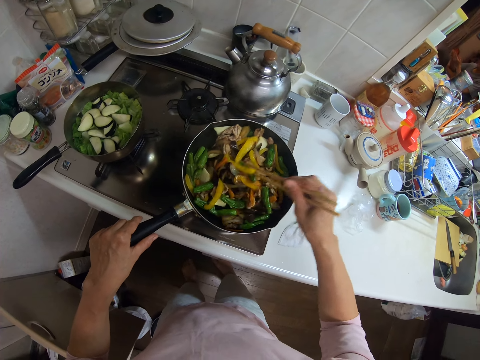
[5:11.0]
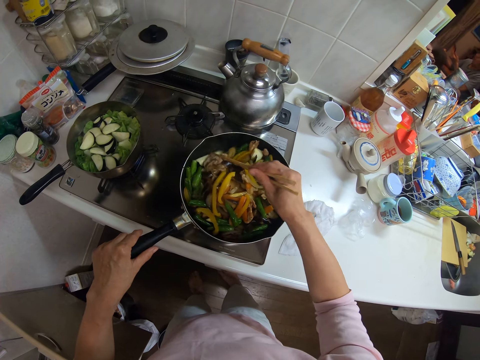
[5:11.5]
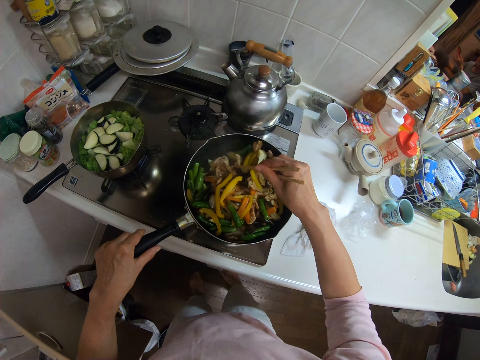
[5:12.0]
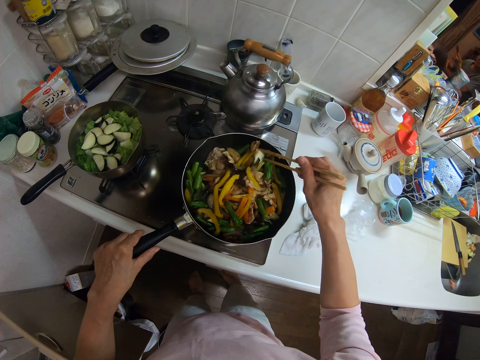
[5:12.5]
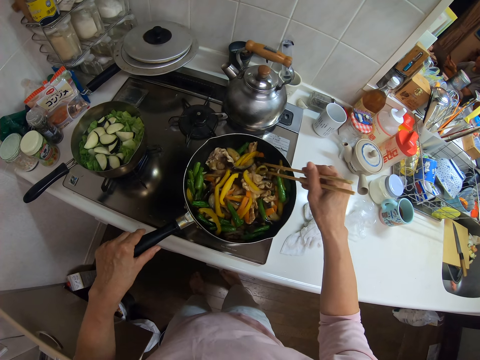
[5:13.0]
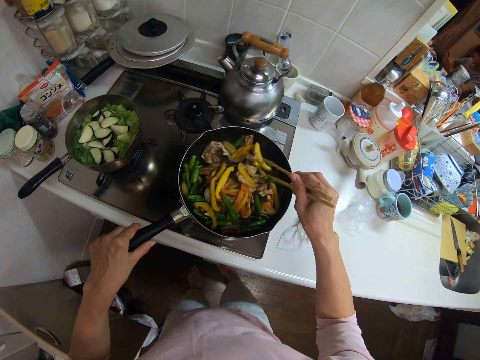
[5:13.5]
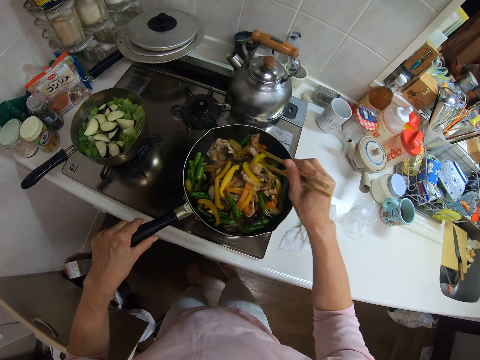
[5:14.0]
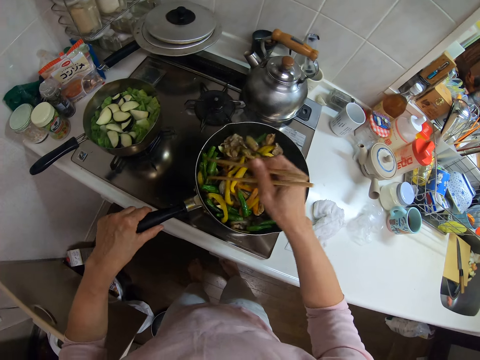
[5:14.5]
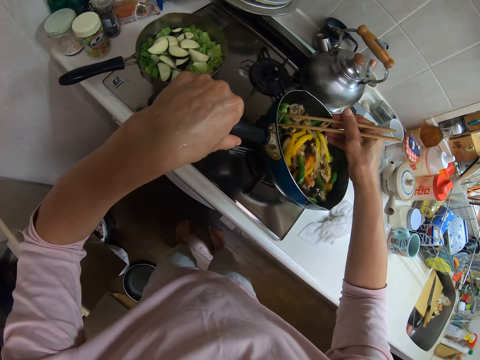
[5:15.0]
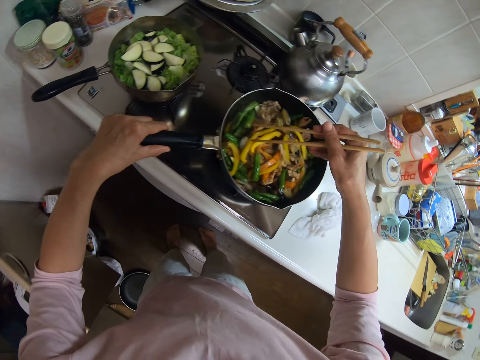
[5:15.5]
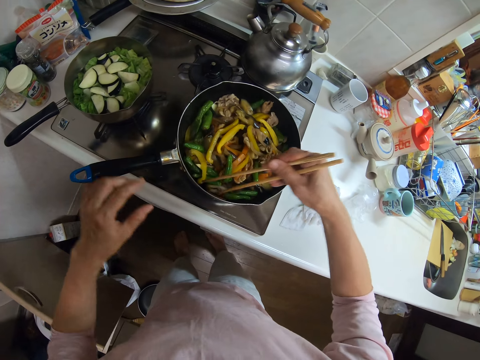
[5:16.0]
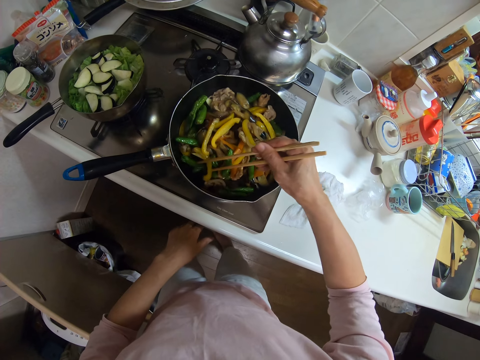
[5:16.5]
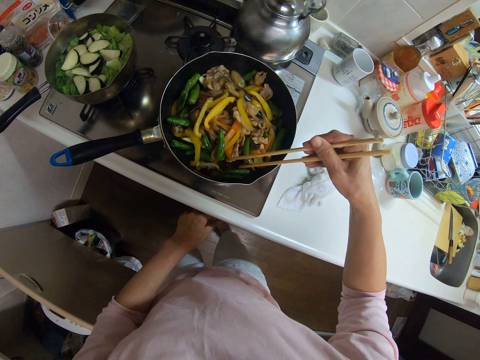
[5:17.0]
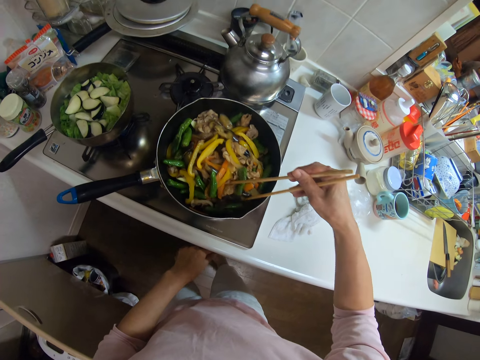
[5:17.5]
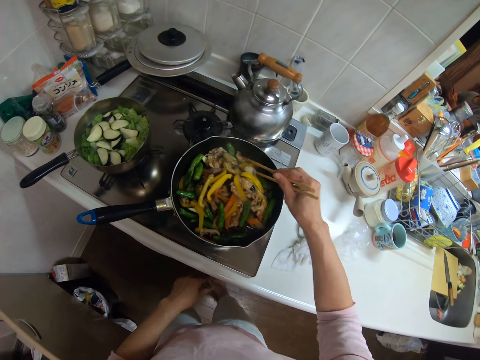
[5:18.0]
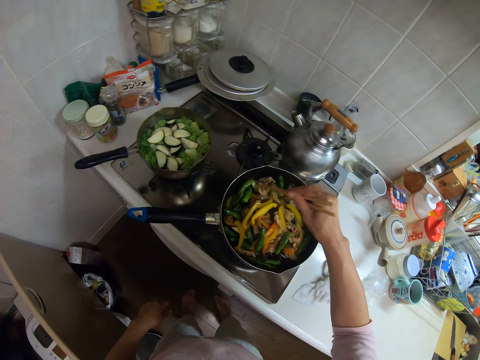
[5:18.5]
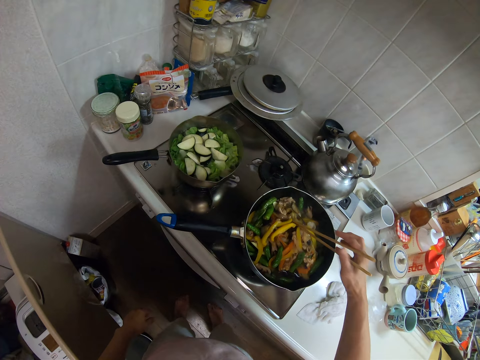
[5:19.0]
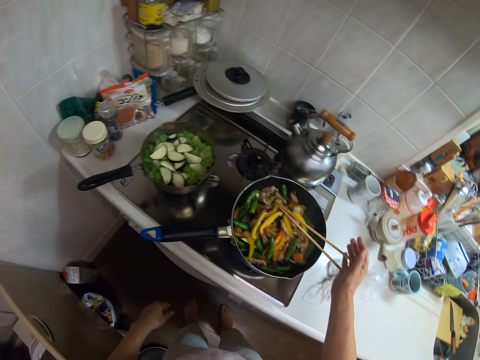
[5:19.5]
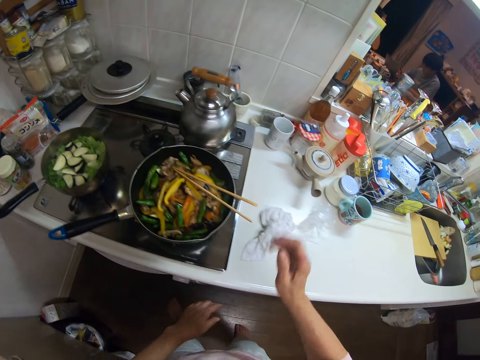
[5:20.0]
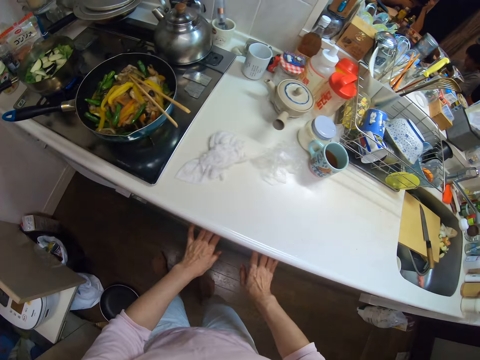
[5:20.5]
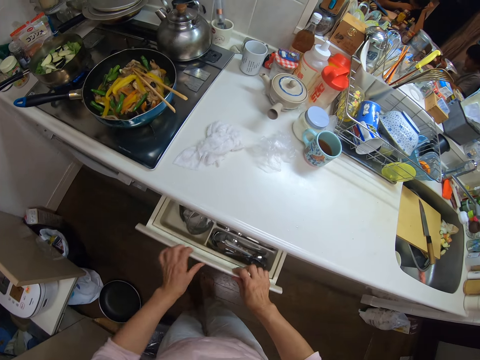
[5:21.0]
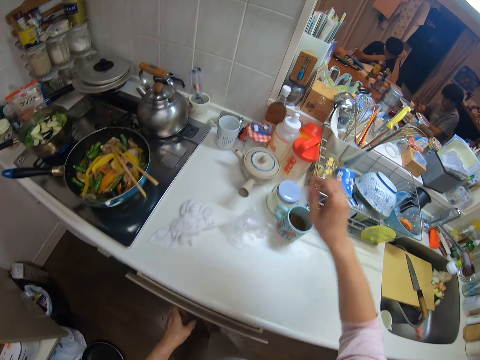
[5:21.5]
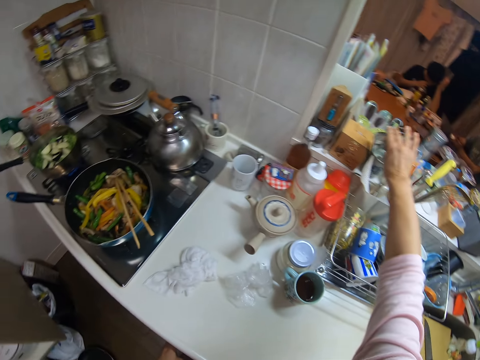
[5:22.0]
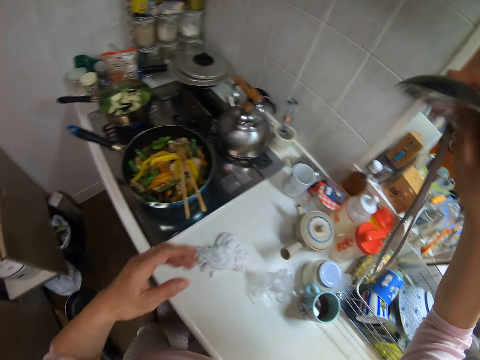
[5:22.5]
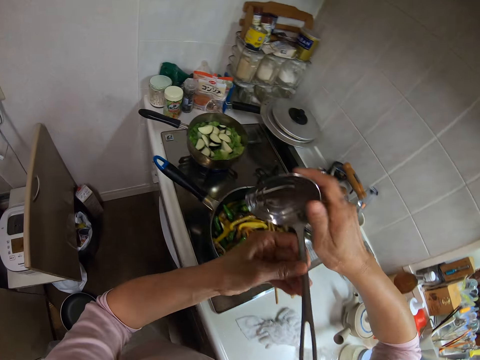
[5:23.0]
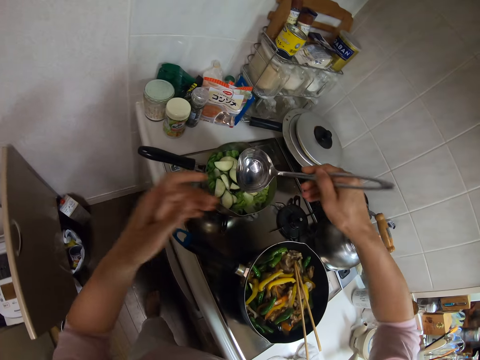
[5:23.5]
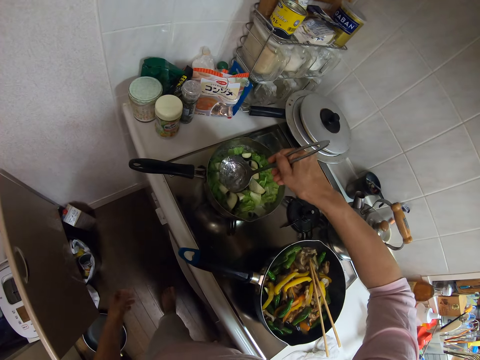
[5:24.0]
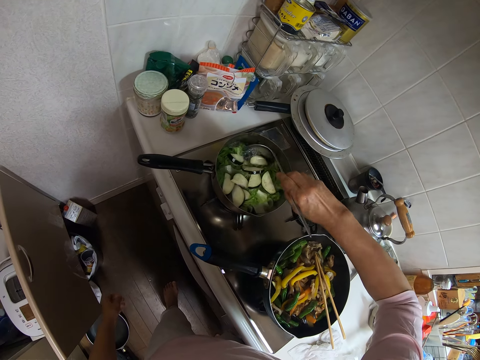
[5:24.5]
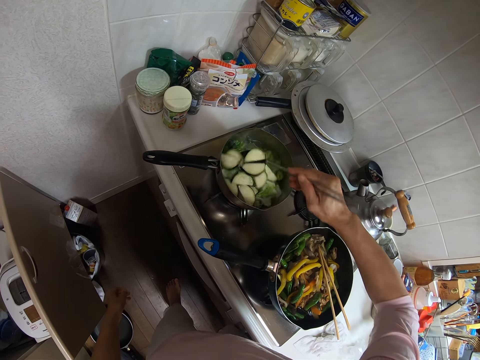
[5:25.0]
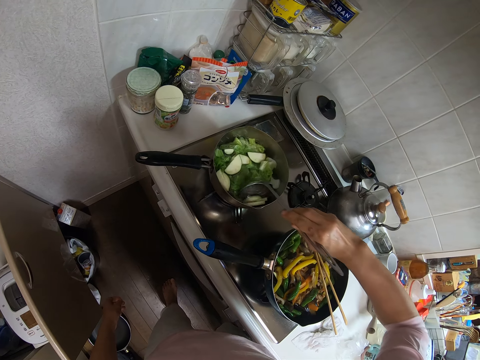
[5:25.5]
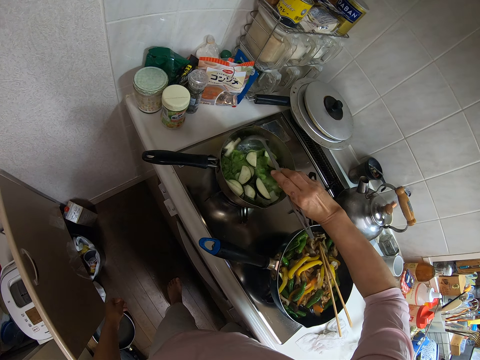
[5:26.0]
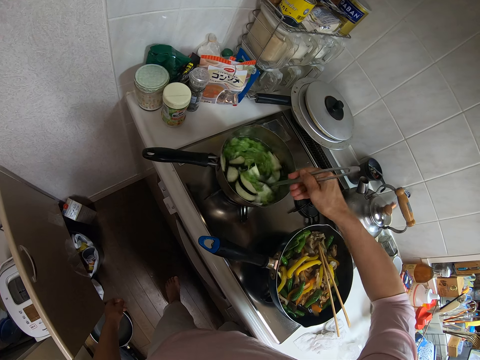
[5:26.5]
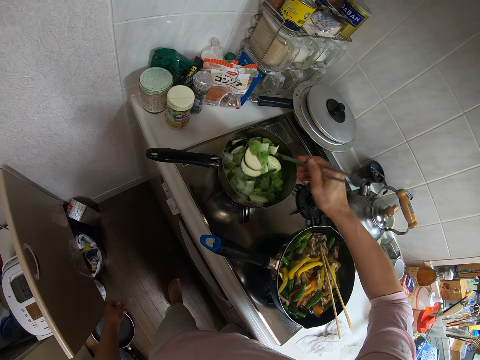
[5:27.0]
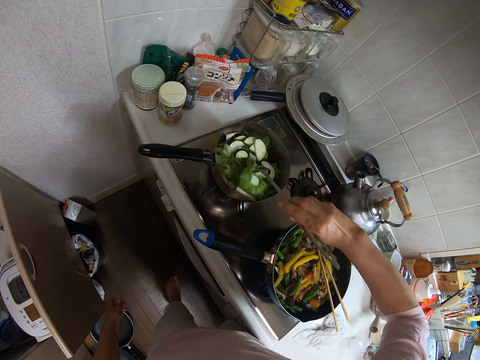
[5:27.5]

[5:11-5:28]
The camera wearer raises the frying pan with her left hand. She lowers the frying pan. She removes her left hand from the frying pan. She adjusts the knob of the gas stove. She stirs the food. She drops the stirrer on the frying pan. She pulls out a drawer from the kitchen cabinet. She closes the drawer. She takes a cooking spoon from a container on the kitchen slab with her right hand. She holds the cooking spoon with both hands. She passes the cooking spoon from her left hand to her right hand. She stirs the cucumber inside the frying pan with the cooking spoon.

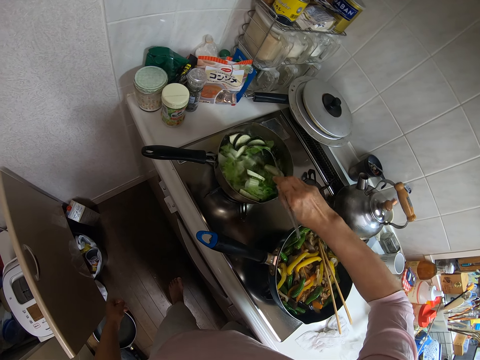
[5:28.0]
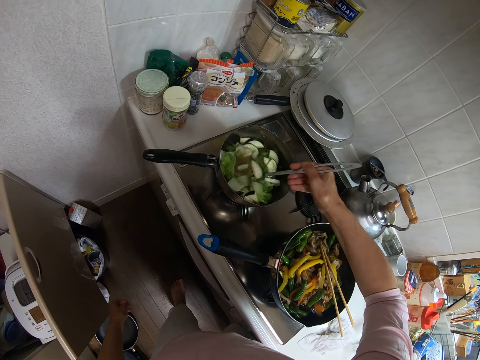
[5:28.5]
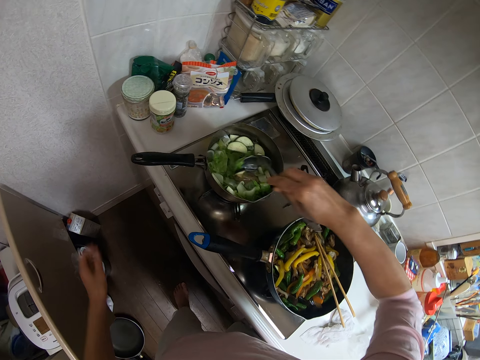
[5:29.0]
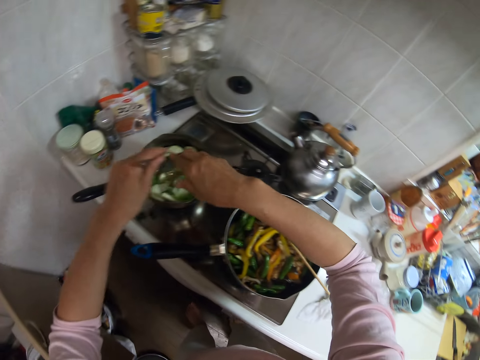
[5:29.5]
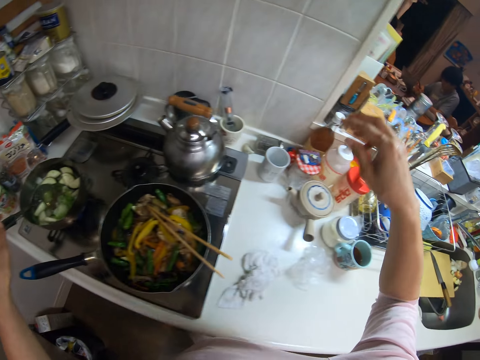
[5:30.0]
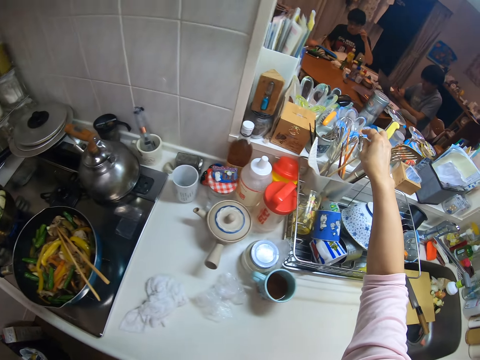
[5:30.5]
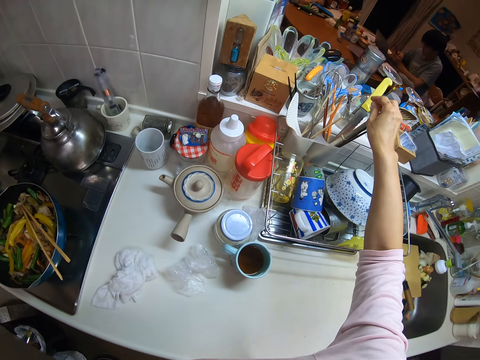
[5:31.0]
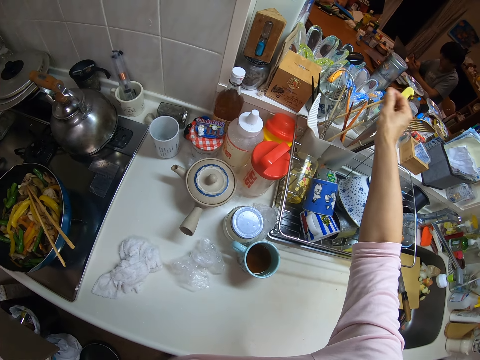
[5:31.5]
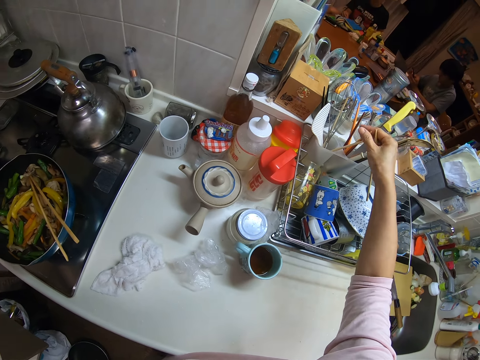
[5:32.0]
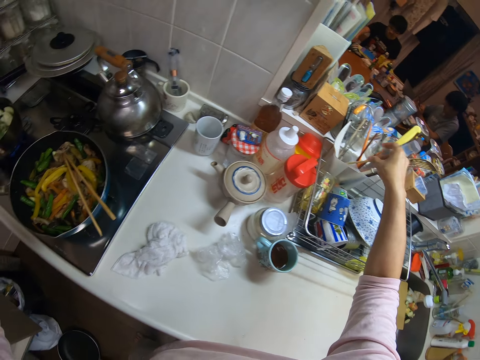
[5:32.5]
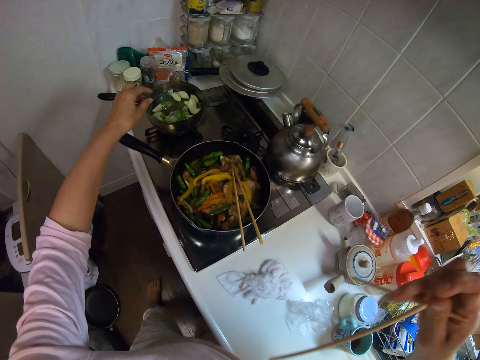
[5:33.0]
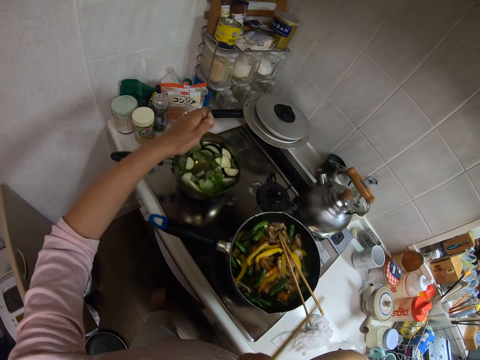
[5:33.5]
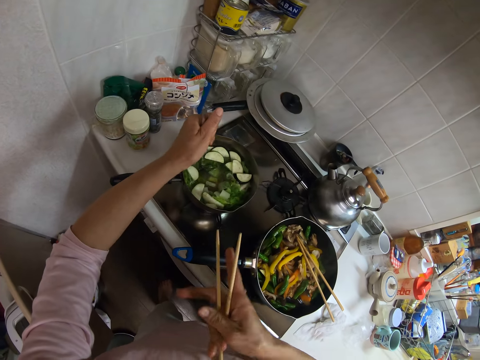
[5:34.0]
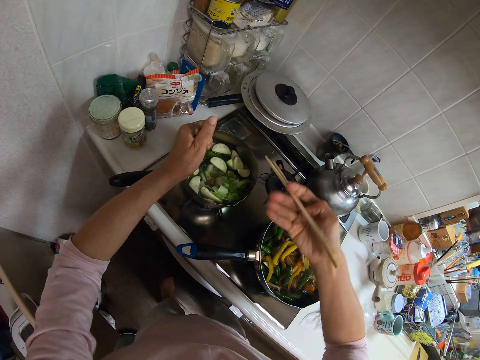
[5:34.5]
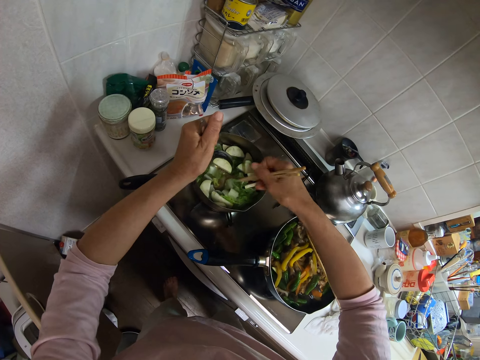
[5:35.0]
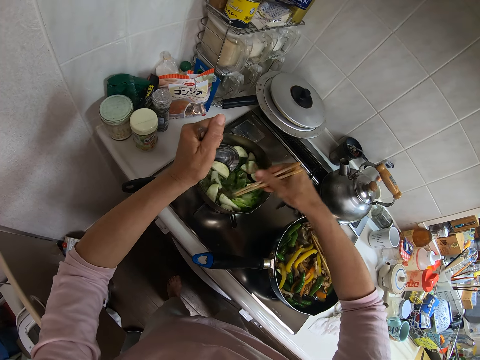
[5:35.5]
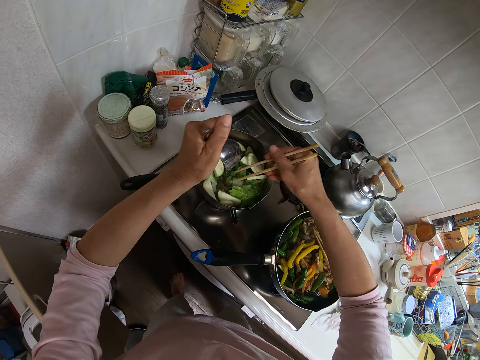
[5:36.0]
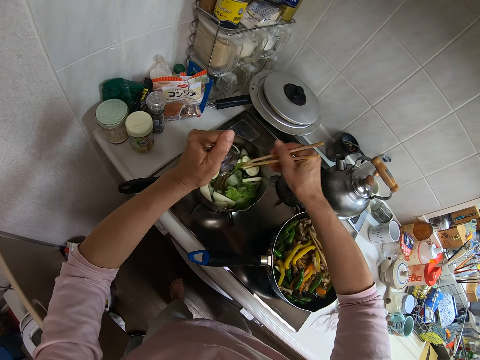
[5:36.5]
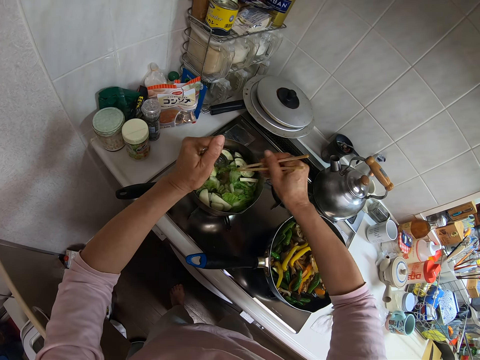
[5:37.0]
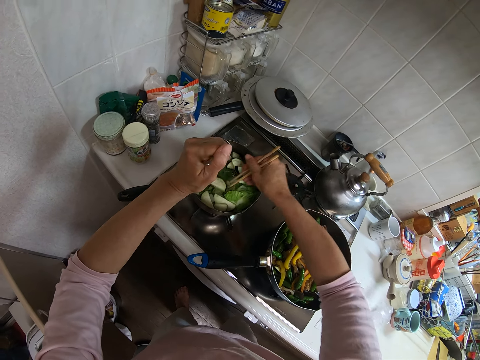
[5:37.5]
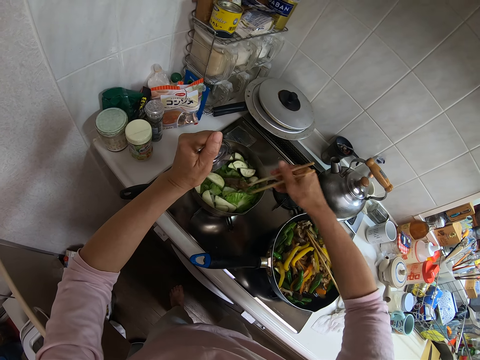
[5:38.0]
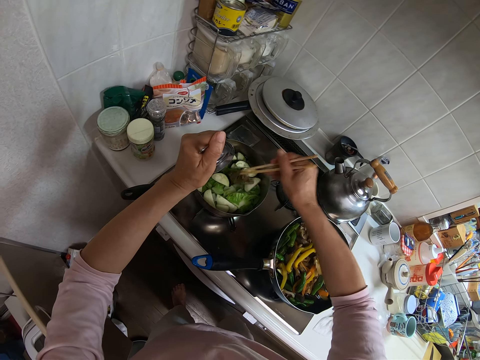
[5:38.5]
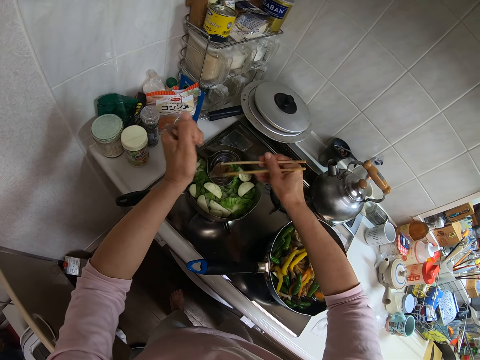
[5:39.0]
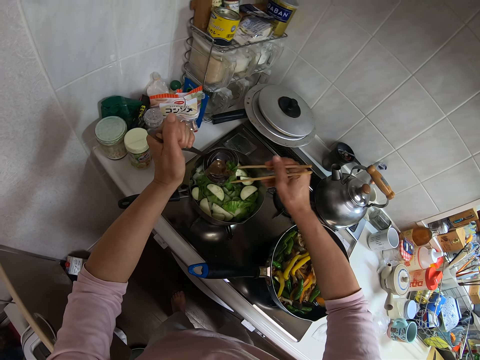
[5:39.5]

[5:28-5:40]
The camera wearer passes the cooking spoon from her right hand to her left hand. She picks up another stirrer from the container on the kitchen slab with her right hand. She stirs the cucumber inside the frying pot with the stirrer and the spoon.
